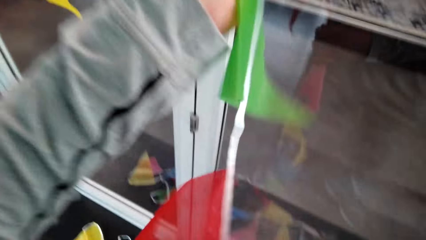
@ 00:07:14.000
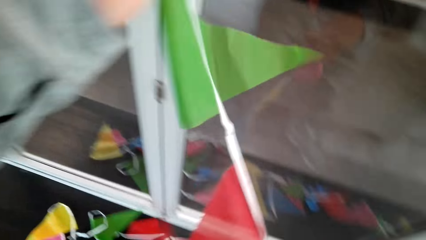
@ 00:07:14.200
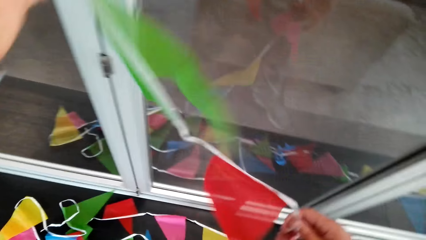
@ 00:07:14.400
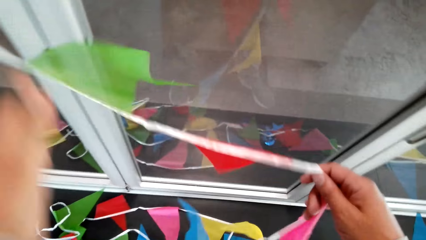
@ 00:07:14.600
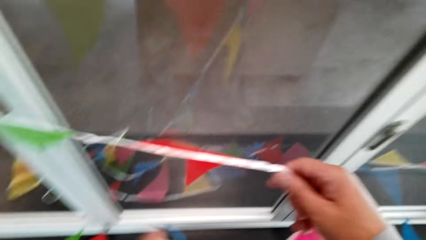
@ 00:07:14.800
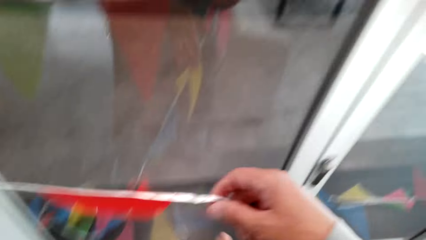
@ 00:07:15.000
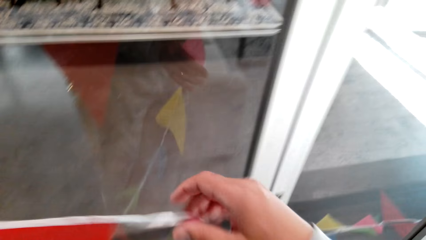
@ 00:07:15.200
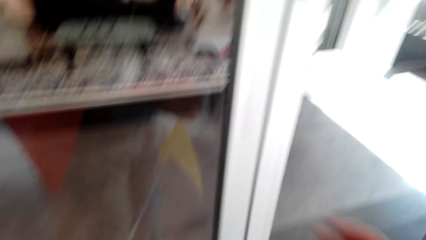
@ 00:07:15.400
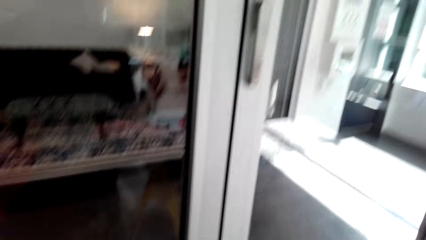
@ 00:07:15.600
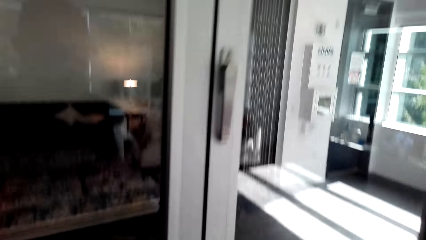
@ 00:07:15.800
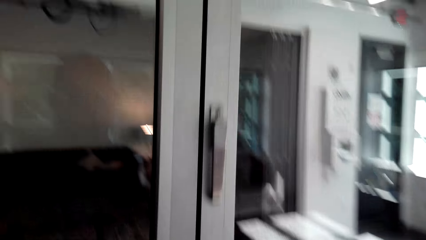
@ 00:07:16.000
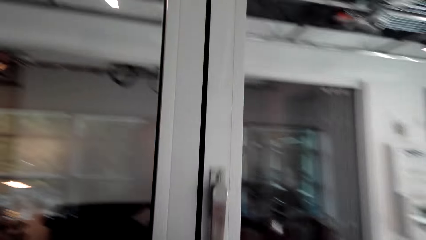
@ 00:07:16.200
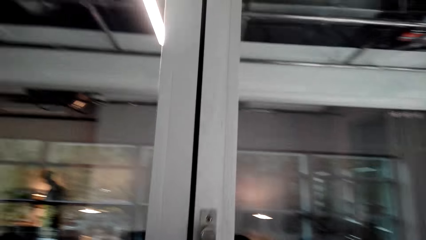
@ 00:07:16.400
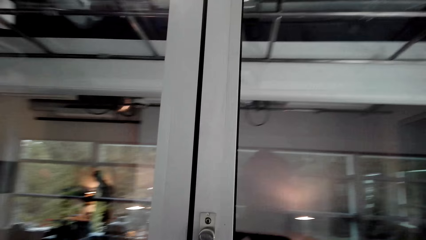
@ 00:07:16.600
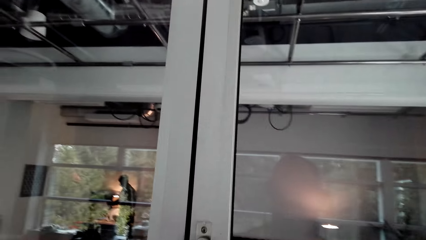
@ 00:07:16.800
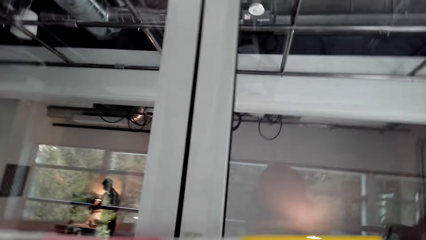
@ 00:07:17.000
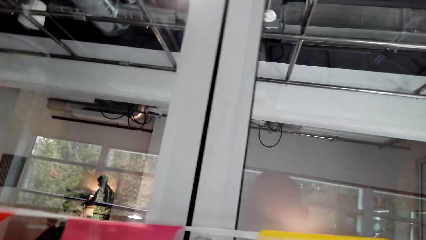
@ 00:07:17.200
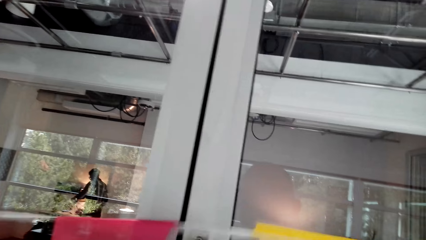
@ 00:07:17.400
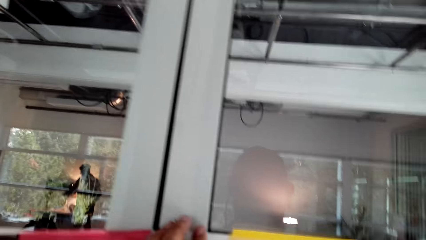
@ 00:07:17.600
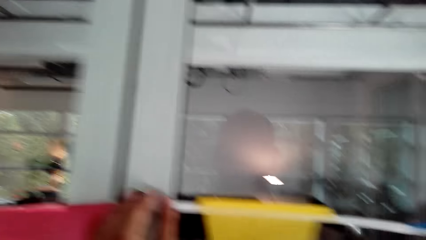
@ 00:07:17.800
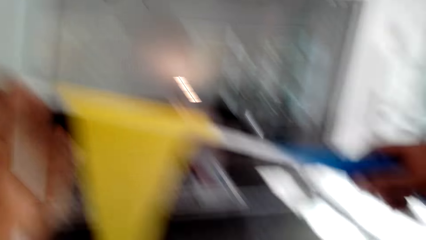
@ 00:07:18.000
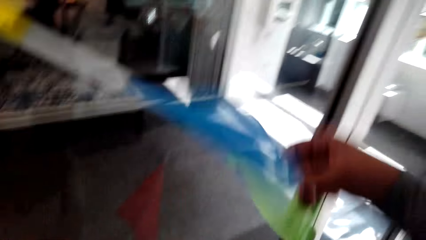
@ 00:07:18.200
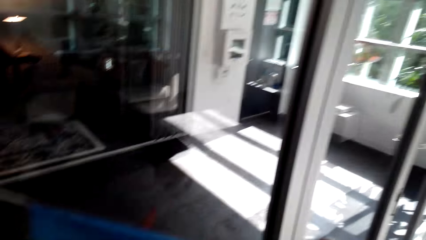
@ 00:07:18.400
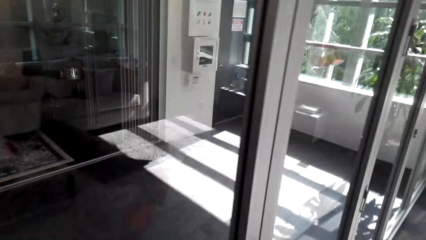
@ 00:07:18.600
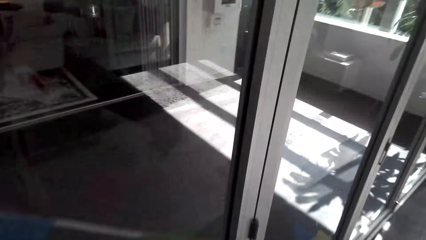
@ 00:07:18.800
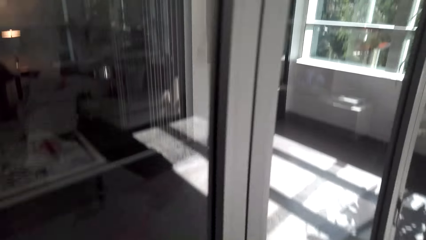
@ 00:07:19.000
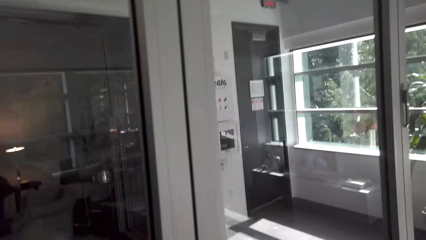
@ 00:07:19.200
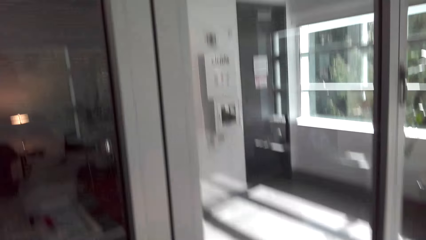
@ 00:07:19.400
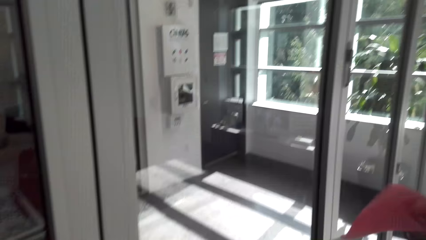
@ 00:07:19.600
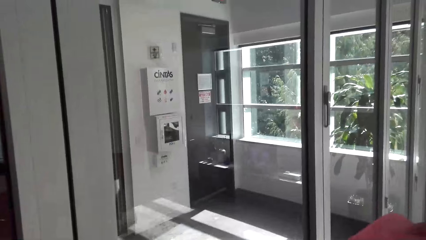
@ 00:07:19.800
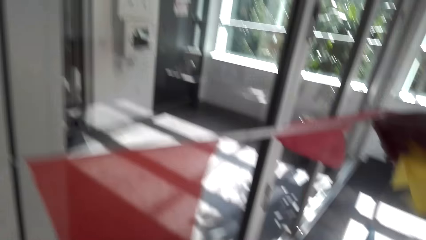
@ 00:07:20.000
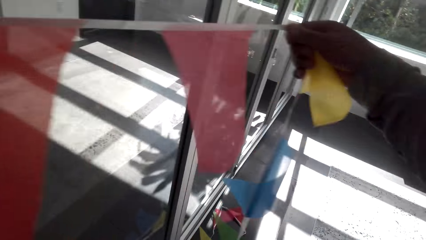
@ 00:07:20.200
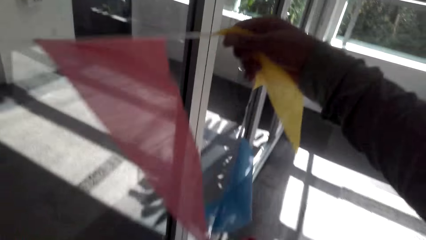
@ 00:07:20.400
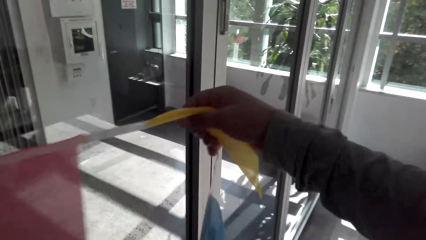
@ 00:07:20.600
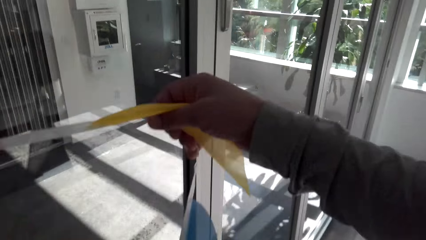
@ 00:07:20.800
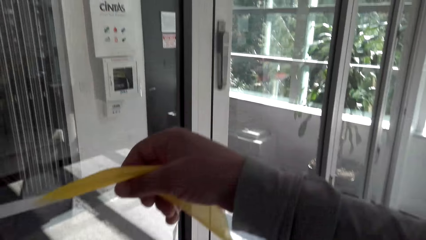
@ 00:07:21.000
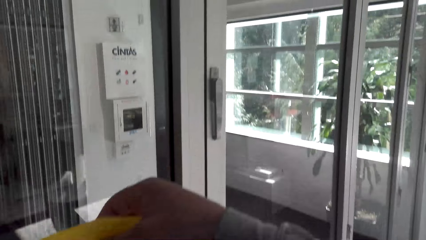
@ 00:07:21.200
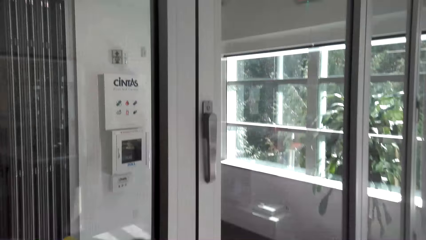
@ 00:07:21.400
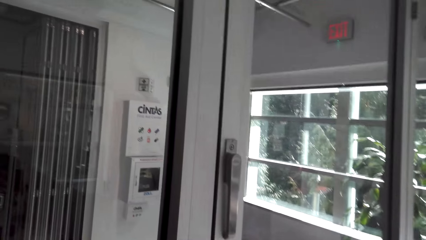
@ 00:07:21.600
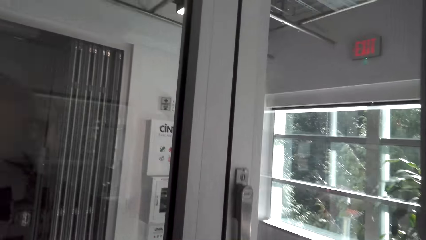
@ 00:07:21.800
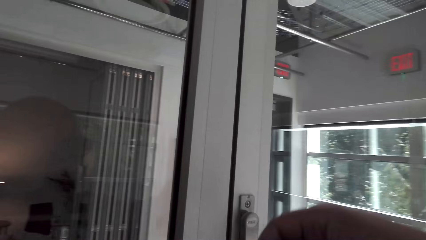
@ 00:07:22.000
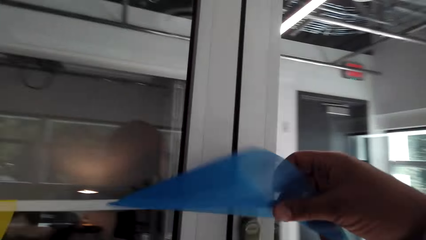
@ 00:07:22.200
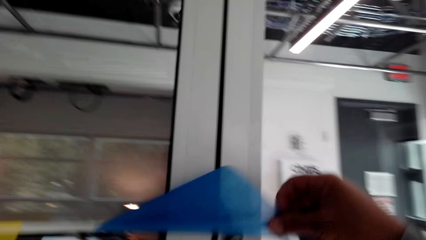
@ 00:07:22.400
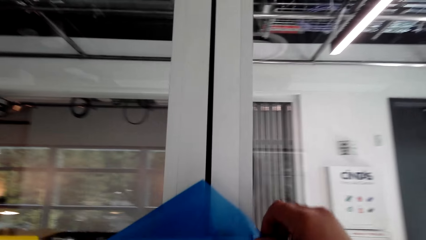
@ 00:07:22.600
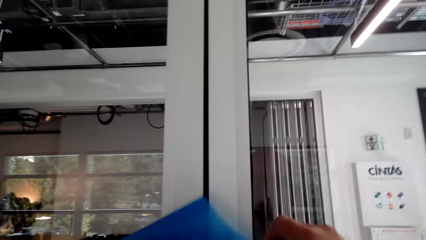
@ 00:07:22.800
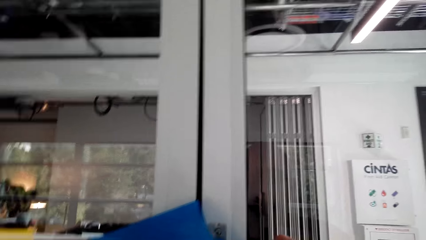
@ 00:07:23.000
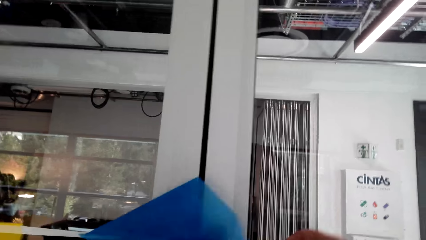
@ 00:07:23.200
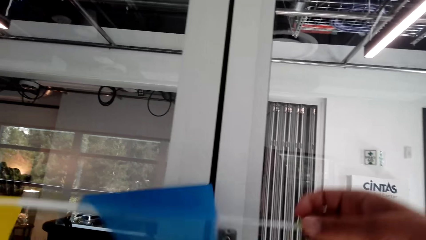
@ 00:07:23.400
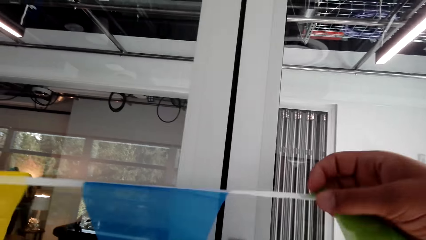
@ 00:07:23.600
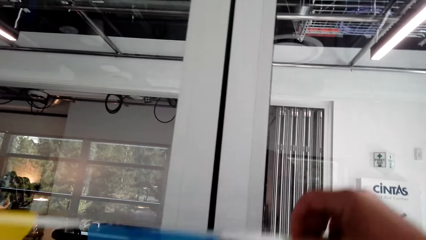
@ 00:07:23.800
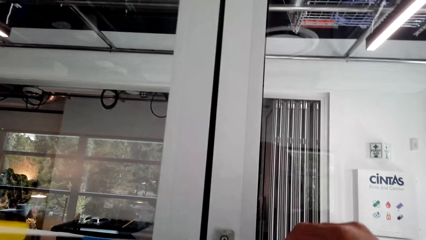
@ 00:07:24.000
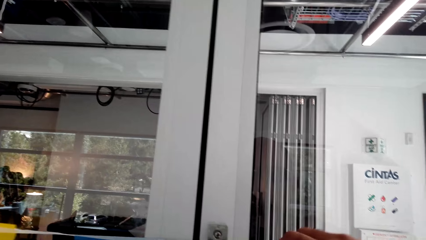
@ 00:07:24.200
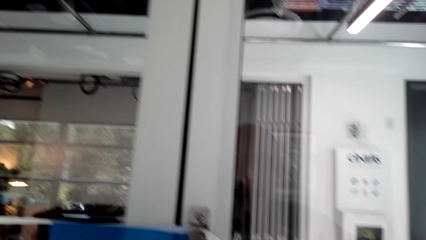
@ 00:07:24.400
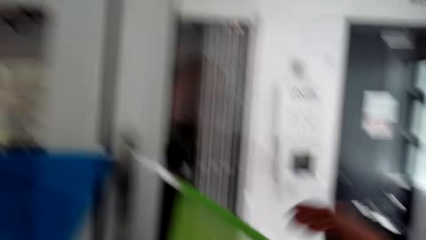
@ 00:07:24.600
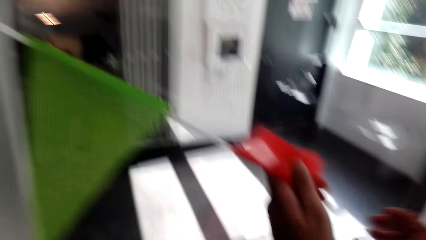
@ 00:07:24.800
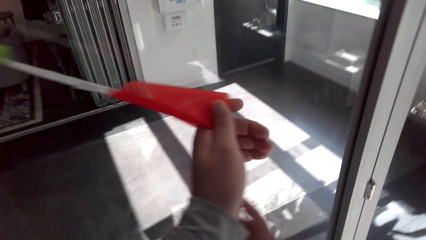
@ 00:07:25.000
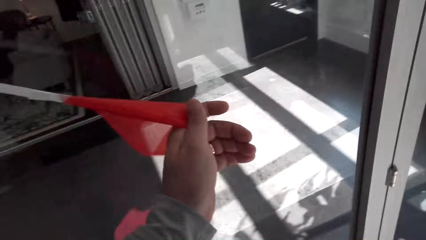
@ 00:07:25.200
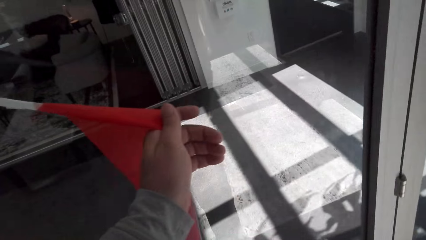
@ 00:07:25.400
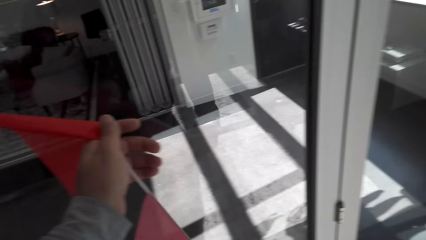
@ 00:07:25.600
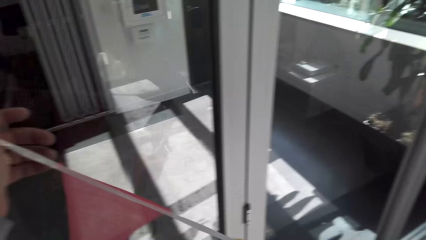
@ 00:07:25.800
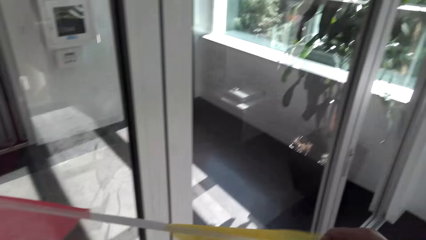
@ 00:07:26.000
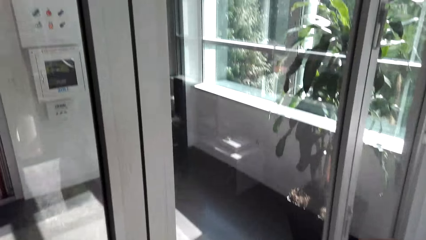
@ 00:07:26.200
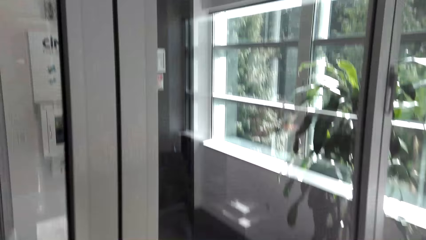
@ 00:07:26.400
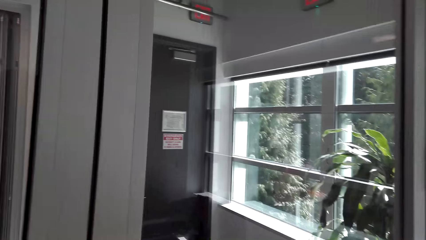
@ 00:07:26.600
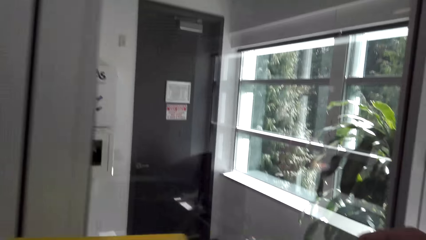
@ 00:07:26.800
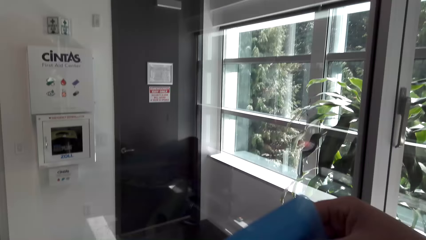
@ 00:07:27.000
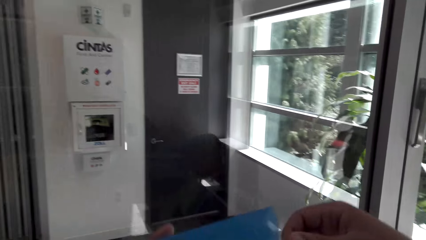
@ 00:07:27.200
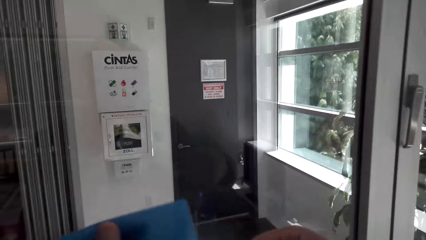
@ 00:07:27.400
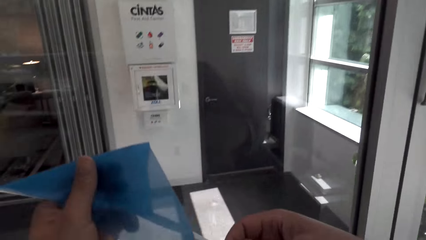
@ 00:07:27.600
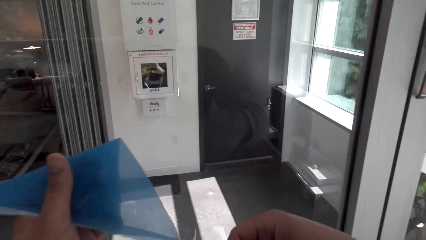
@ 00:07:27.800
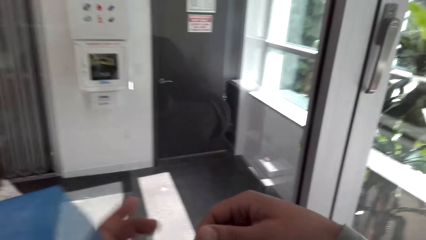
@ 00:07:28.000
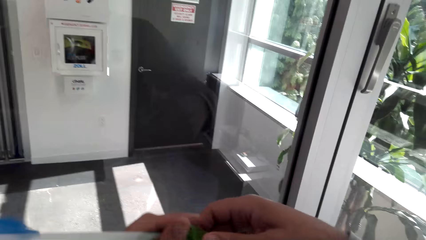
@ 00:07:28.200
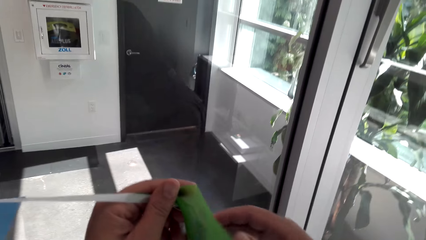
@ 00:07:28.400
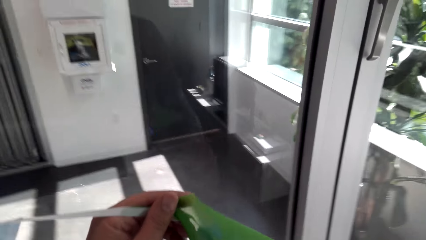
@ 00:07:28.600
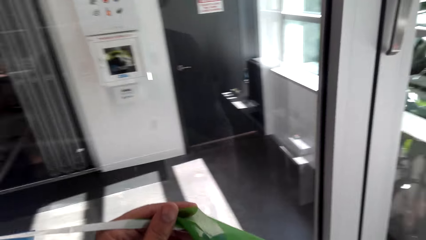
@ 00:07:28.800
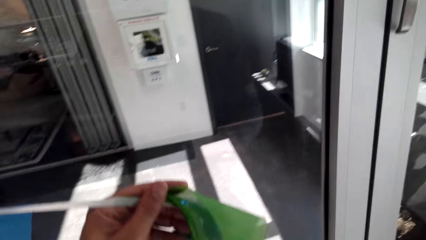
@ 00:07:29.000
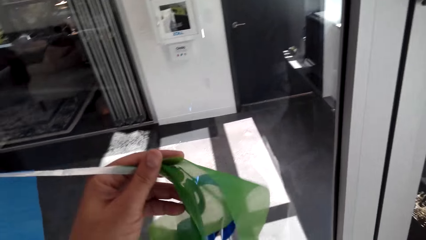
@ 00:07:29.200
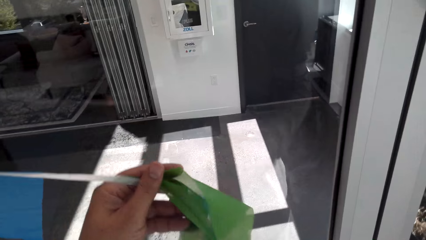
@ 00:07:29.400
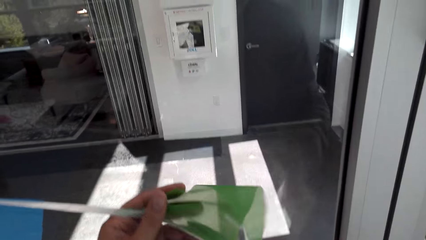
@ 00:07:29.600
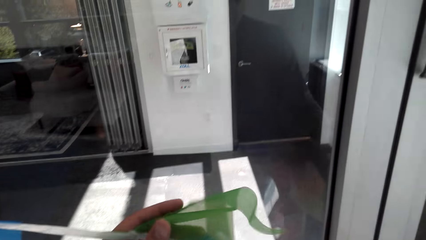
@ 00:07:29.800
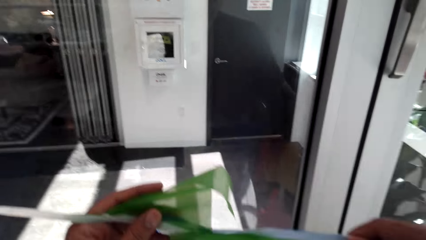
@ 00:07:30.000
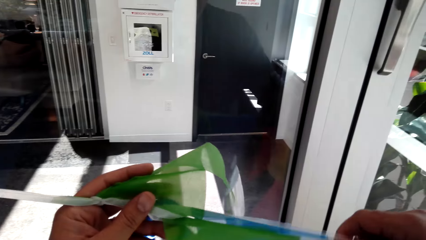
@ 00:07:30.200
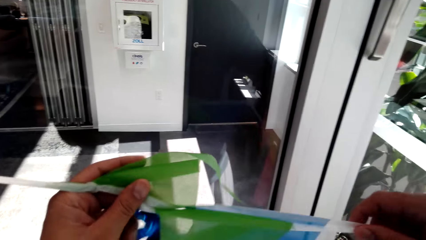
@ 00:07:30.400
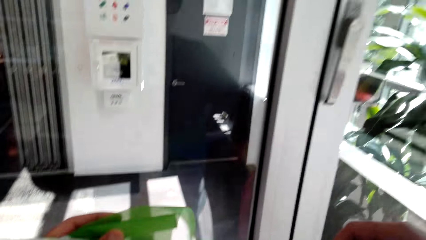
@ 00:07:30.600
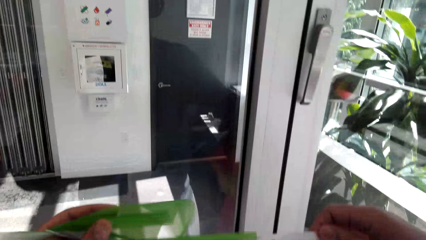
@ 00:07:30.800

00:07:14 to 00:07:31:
The camera wearer hangs the decoration flags on the door handle. They pull the decoration flags and walk. They hang the decoration flags on the door handle, pull the decoration flags, and walk.
